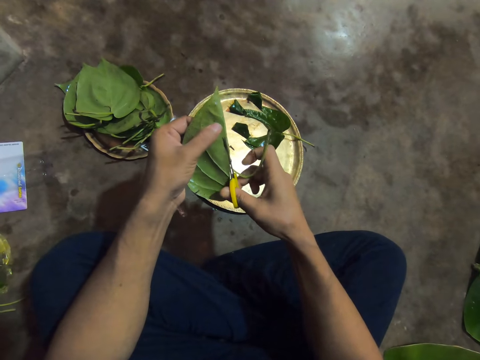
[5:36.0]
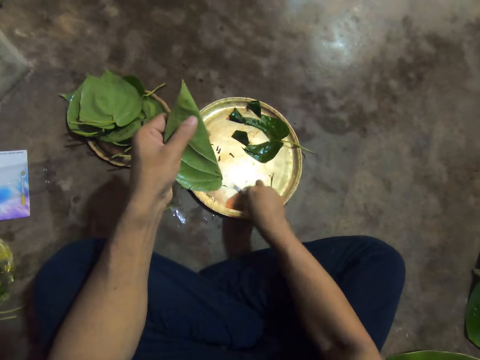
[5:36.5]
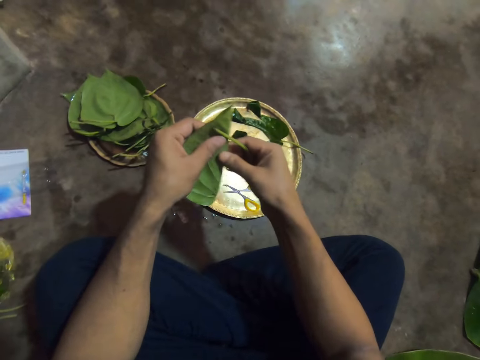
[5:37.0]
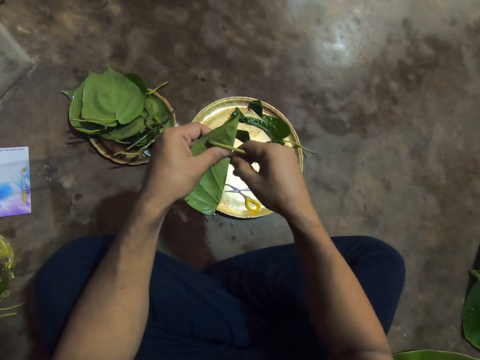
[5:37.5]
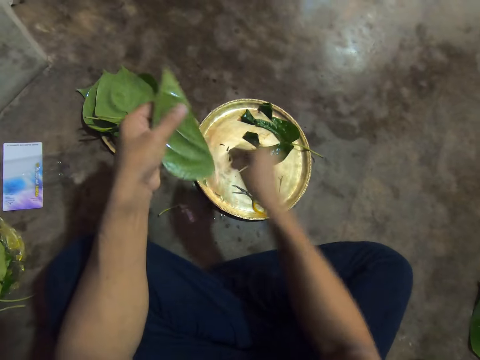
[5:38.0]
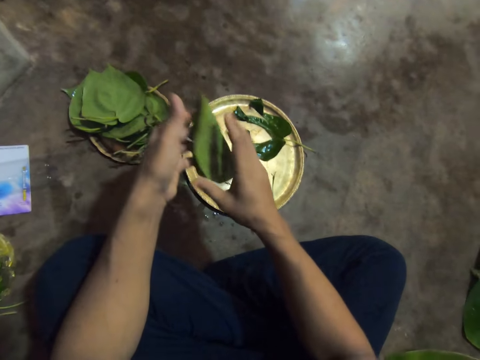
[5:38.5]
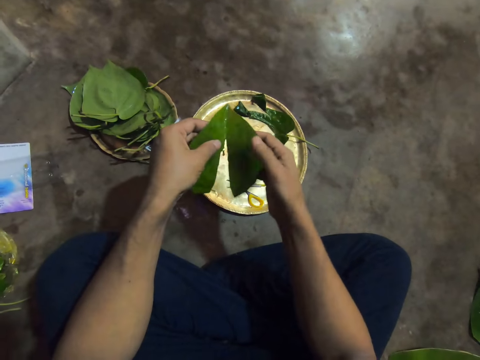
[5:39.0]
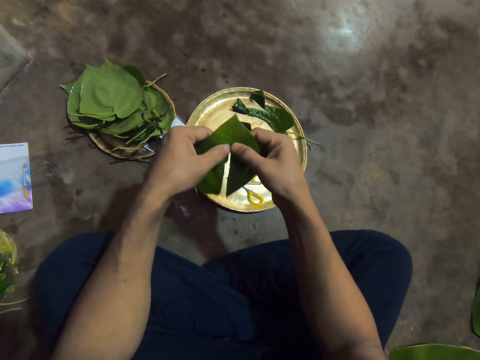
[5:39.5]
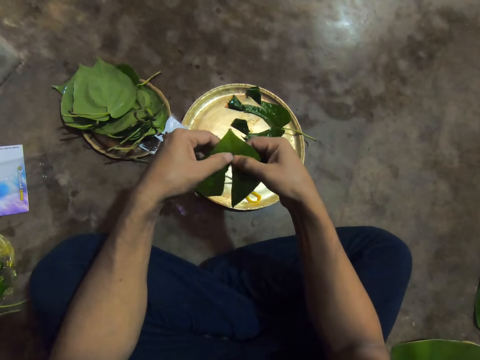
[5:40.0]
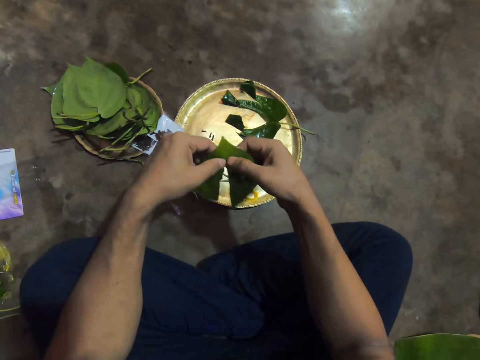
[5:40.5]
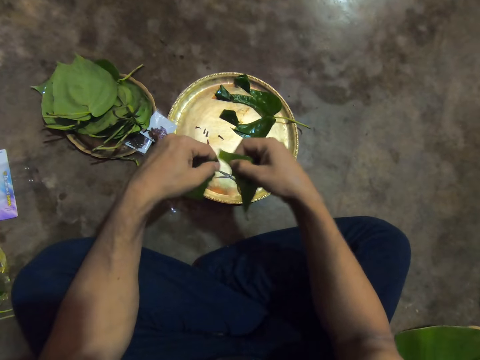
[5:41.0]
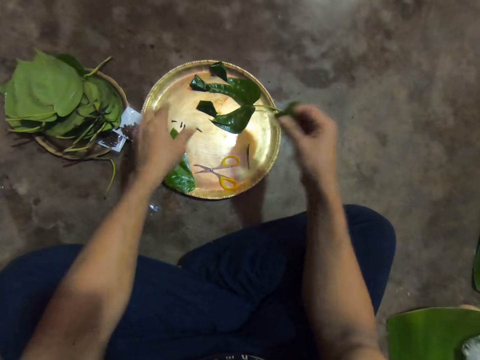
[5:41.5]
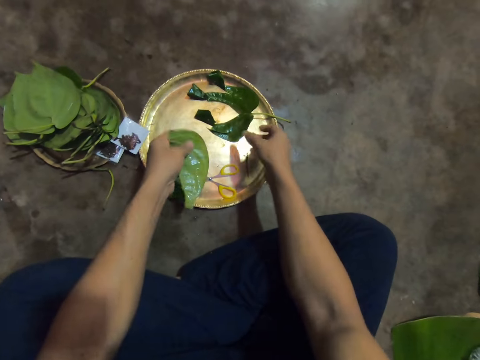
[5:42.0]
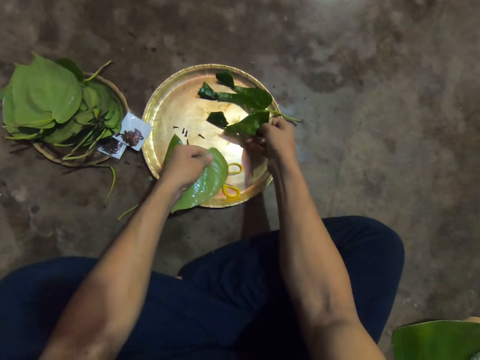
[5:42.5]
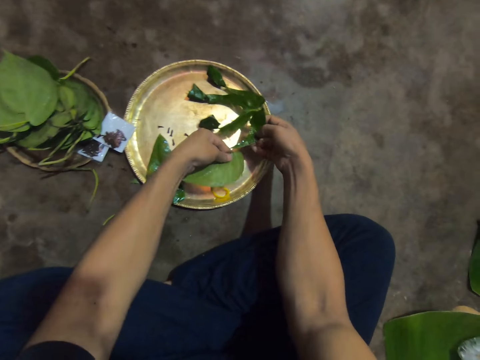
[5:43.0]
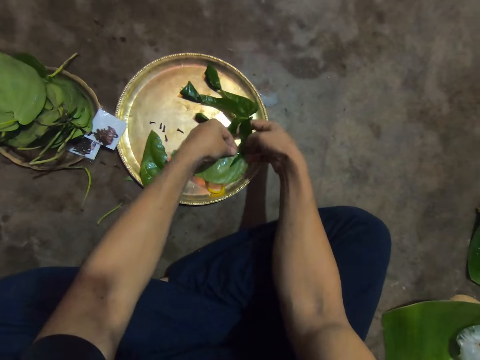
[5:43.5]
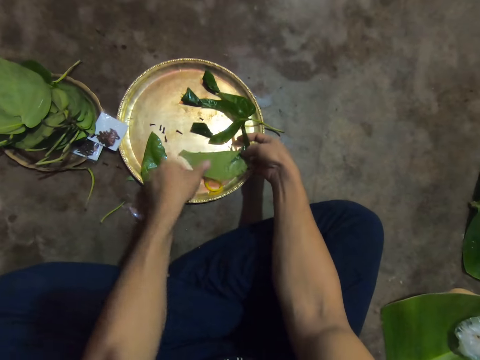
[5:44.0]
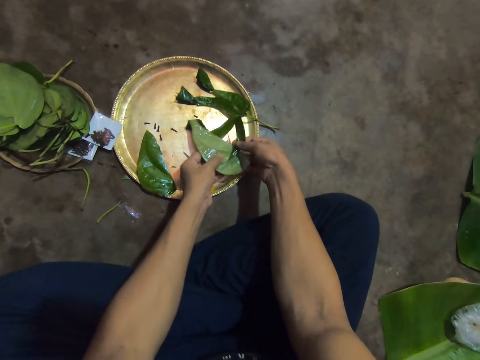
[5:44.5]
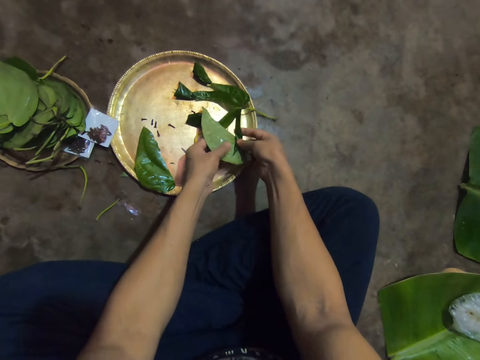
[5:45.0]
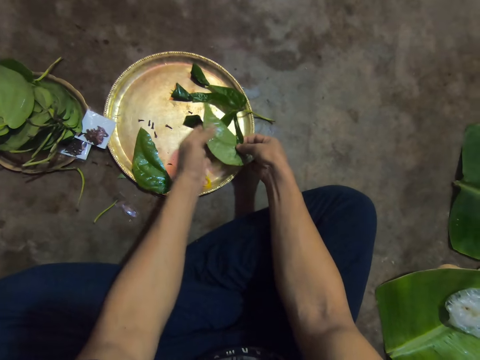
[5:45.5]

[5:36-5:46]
The camera wearer places the pair of scissors on the tray with his right hand. He cuts the leaf in his left hand with his right hand. He throws the stalk down. He unfolds the leaf with both hands. He tears the leaf into two with both hands. He cuts the leaf. He places a piece of leaf on the tray with his left hand. He passes a piece of leaf from his right hand to his left hand. He picks the leaves from the tray with his right hand. He holds a leaf. He fiddles with the leaves in both hands.

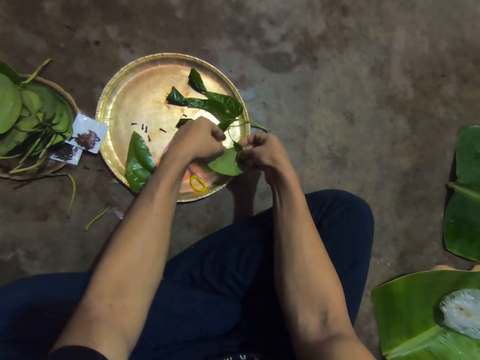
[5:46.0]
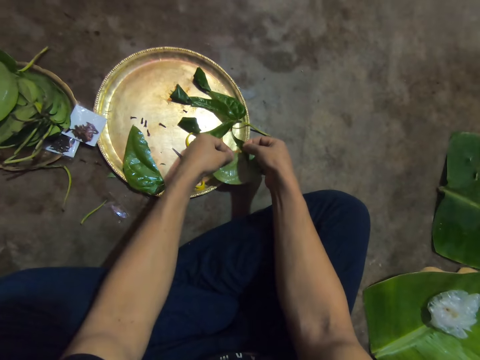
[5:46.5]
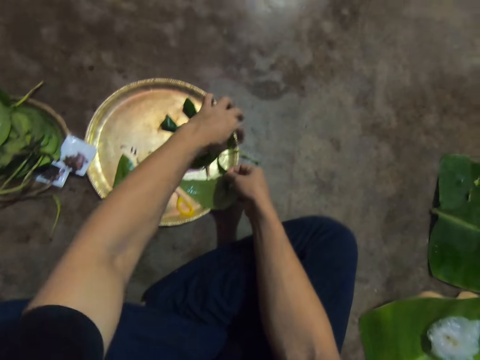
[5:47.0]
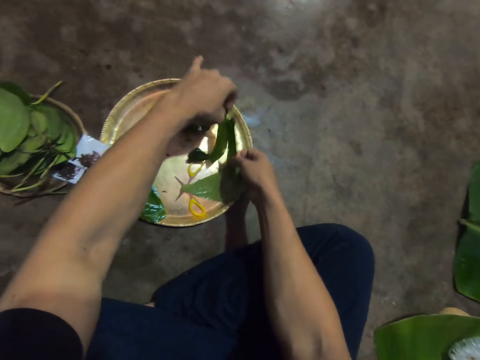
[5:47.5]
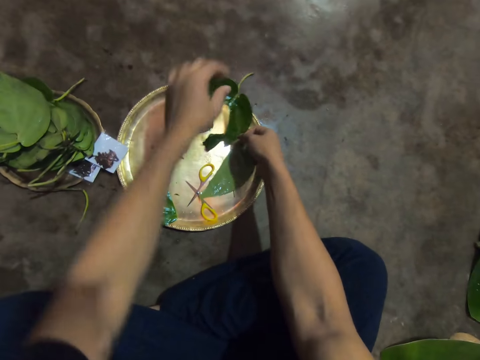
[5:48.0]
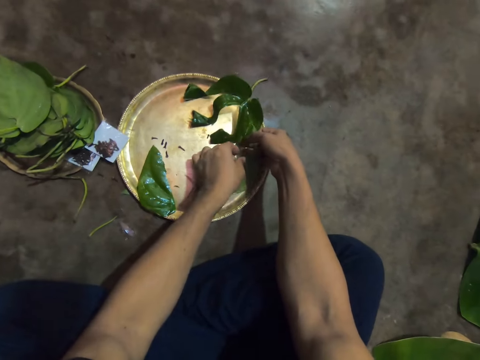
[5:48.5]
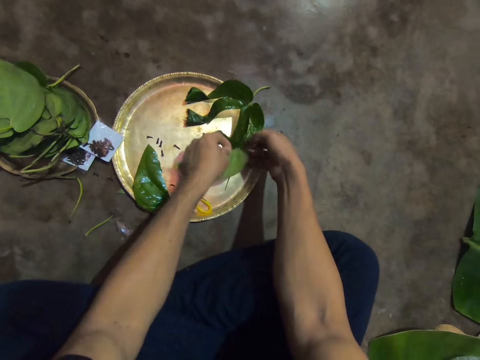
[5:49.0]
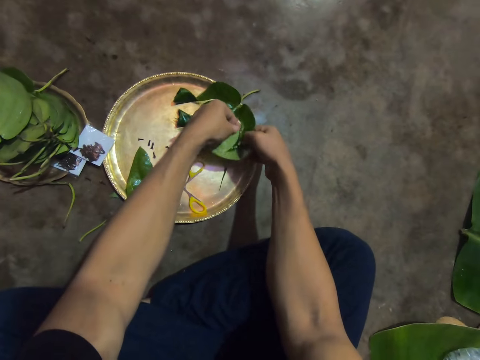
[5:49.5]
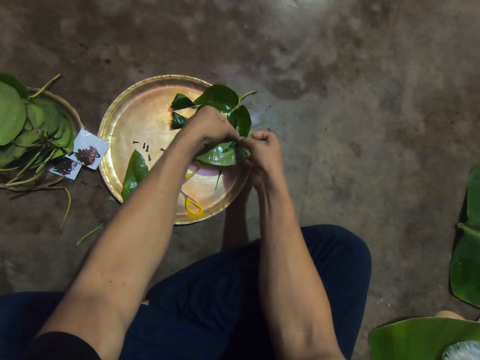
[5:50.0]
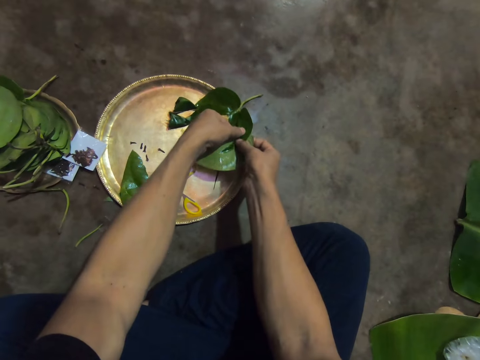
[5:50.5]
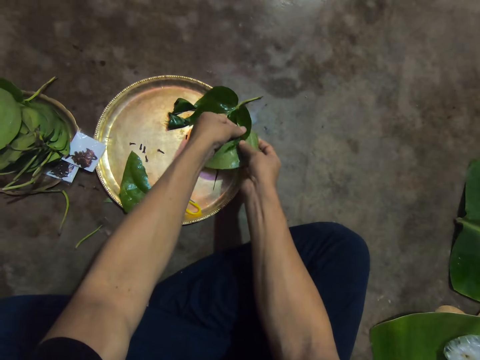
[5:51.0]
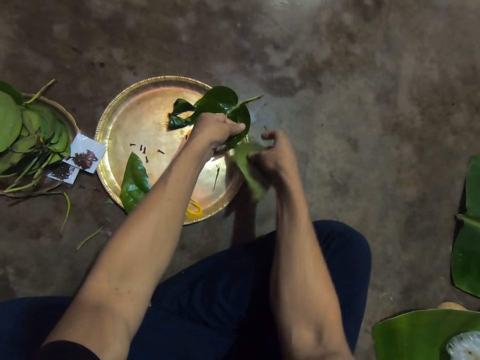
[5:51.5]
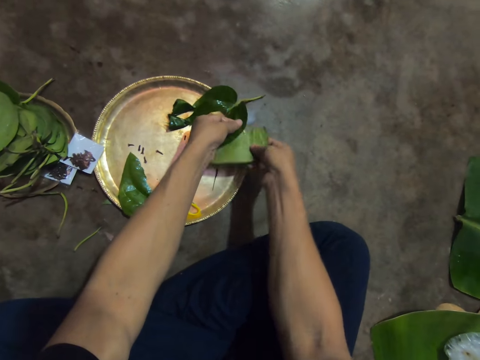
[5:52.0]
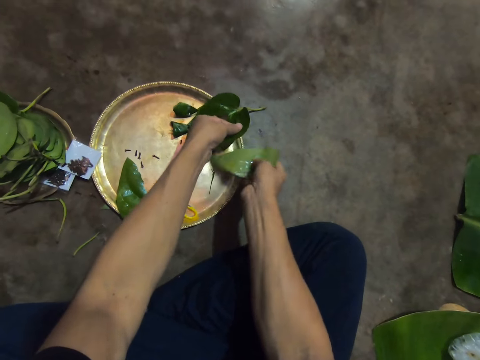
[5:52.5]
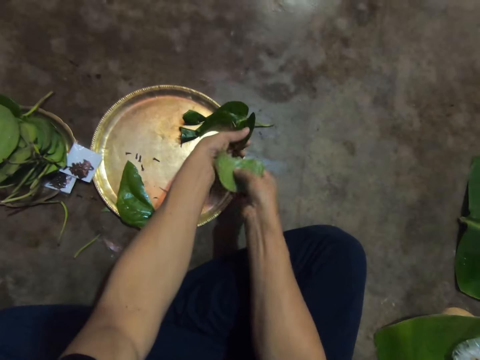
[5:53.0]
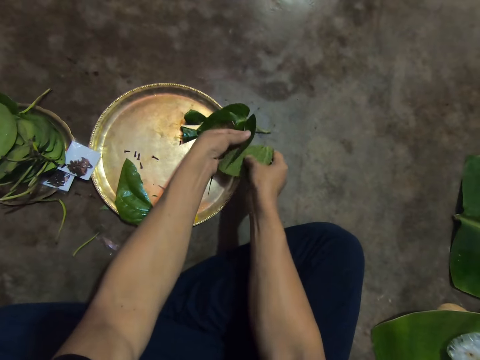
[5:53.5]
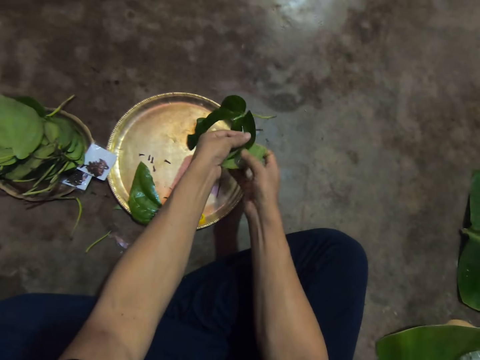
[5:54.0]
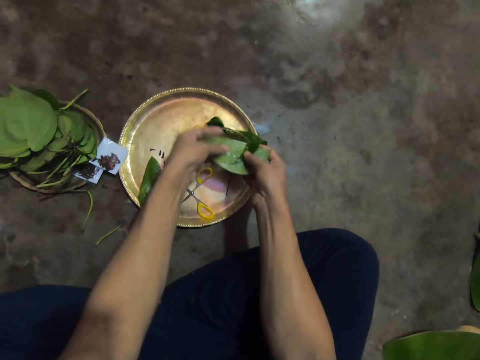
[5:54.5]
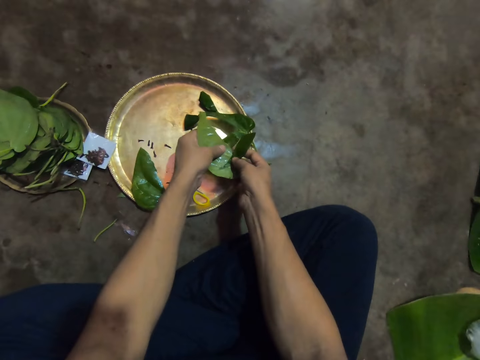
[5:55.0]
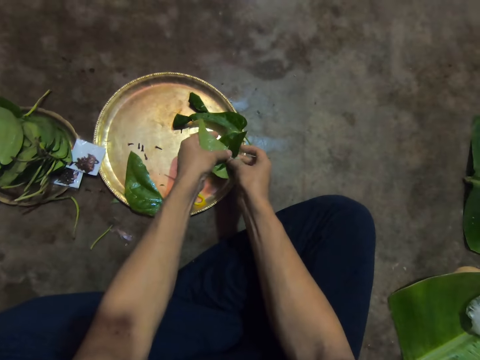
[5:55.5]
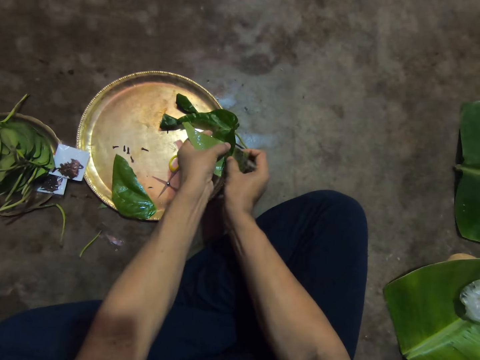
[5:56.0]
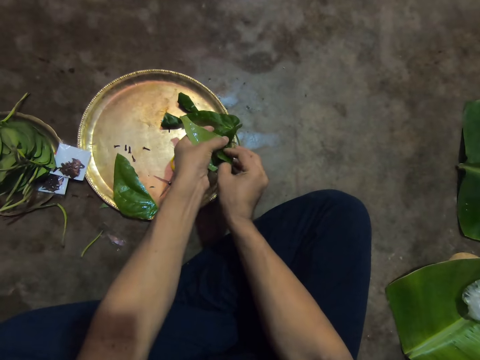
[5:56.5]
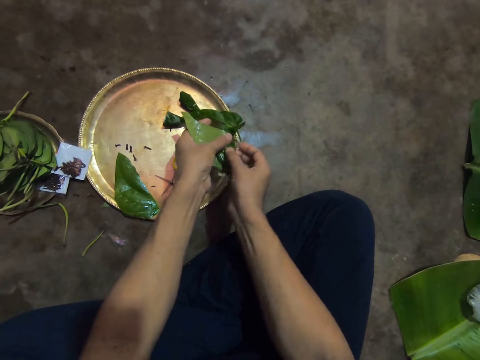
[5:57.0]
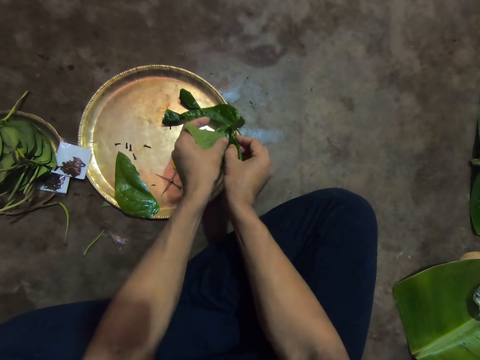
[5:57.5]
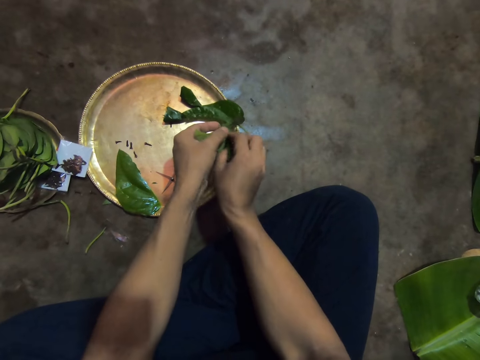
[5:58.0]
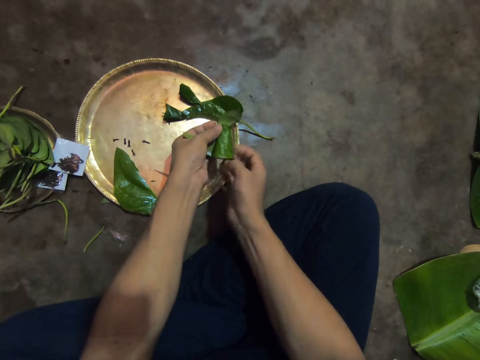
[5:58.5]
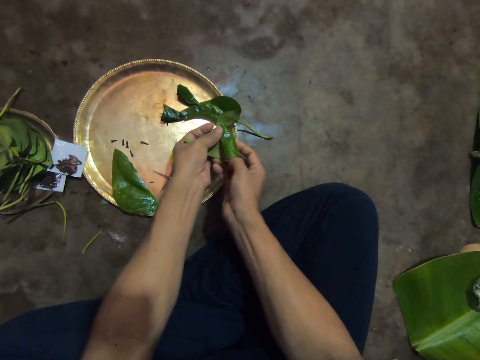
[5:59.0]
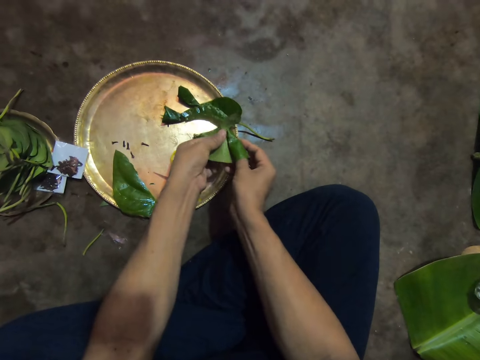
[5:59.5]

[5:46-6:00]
The camera wearer joins the leaves. He moves the leaves on the tray with his left hand. He holds the leaf. He fiddles with the leaves in both hands. He joins the leaves. He rolls the leaves together with both hands. He folds the leaf.

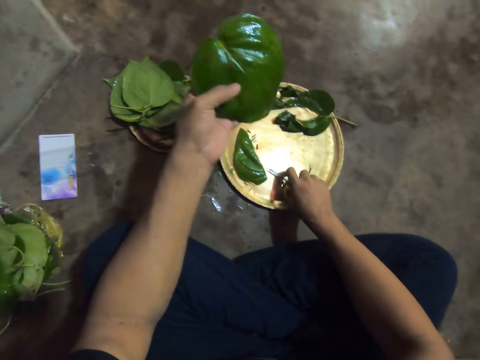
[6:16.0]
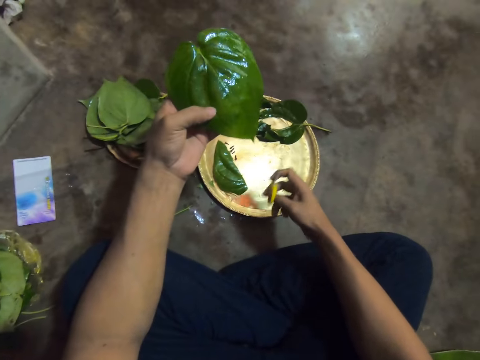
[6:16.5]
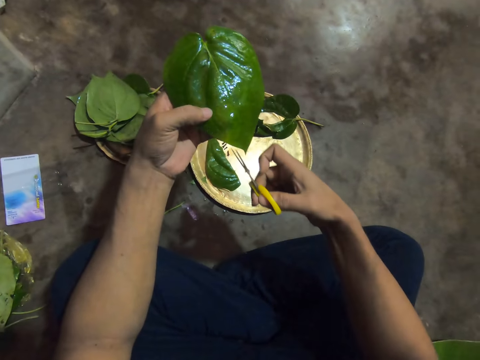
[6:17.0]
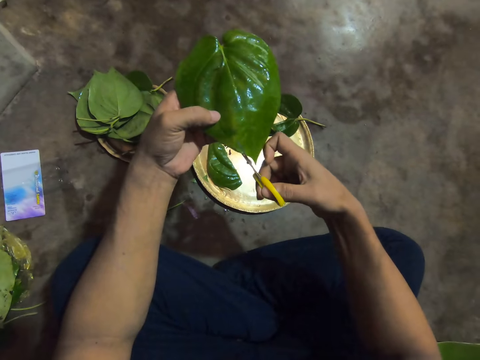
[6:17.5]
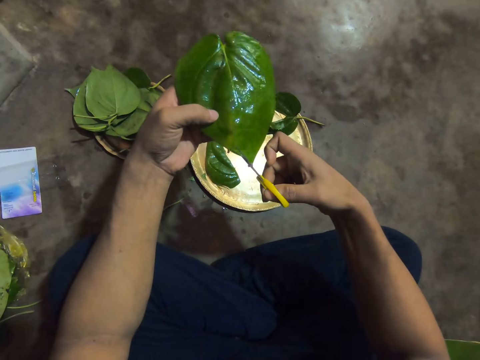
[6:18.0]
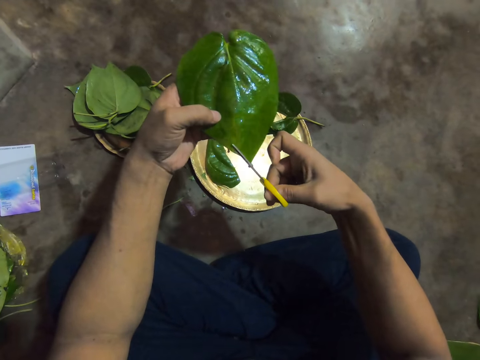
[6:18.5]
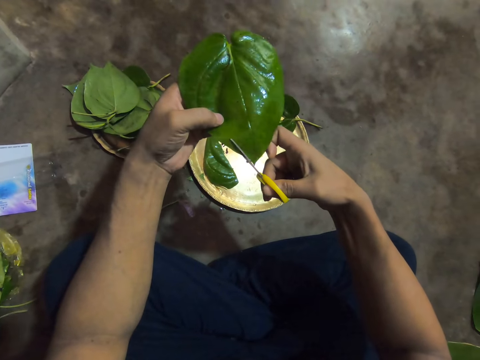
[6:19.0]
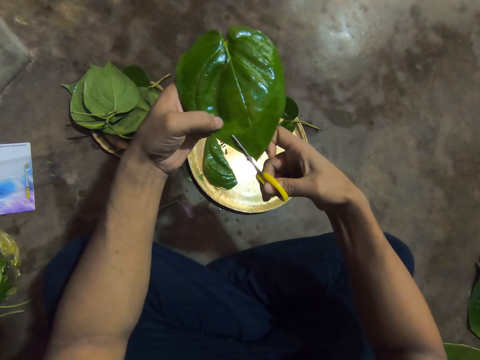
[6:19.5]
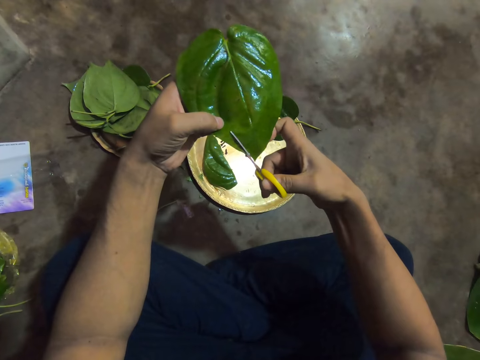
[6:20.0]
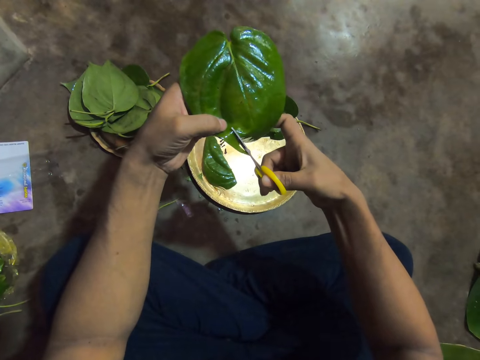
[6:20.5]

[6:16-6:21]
The camera wearer takes the scissors. He cuts the leaf in his left hand with the pair of scissors in his right hand.
